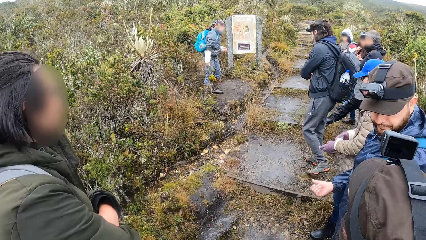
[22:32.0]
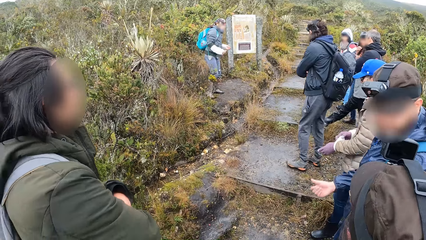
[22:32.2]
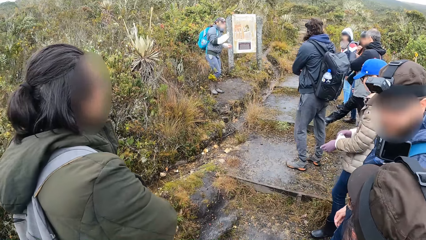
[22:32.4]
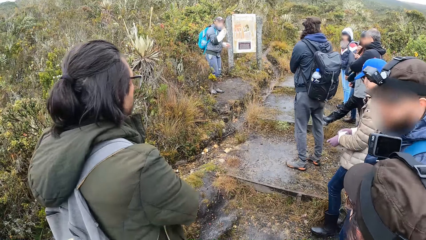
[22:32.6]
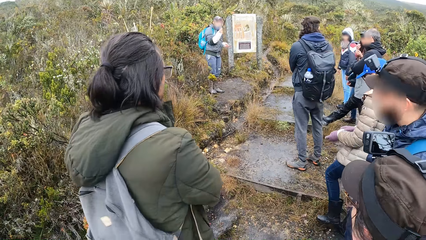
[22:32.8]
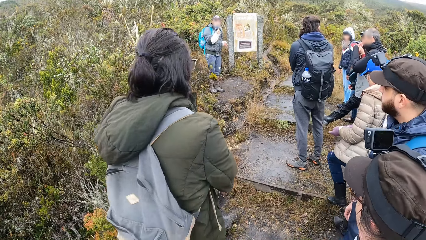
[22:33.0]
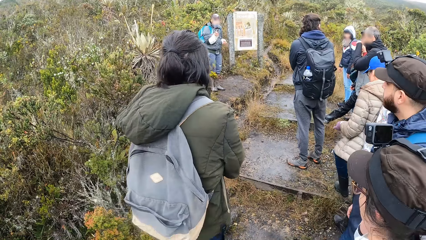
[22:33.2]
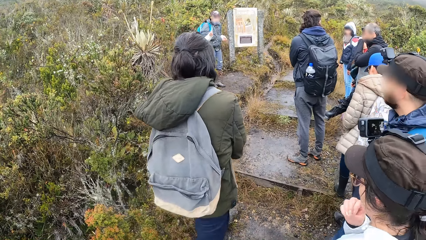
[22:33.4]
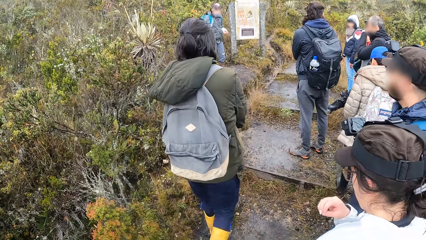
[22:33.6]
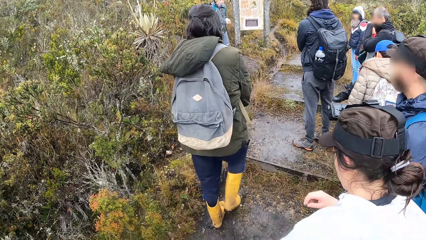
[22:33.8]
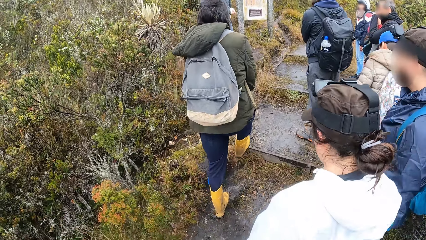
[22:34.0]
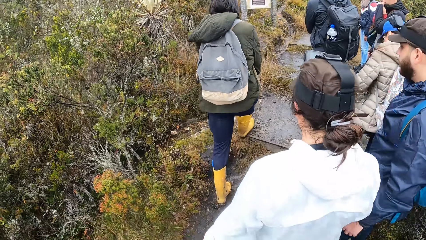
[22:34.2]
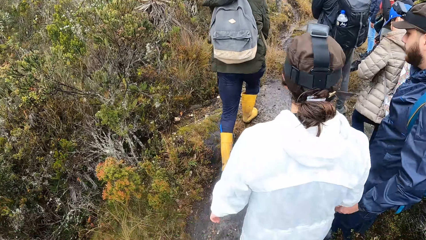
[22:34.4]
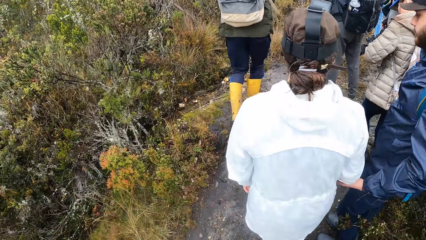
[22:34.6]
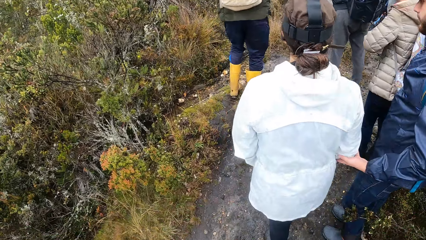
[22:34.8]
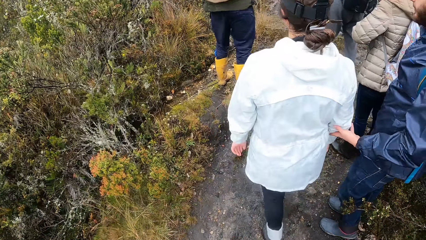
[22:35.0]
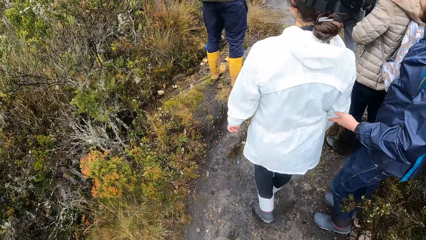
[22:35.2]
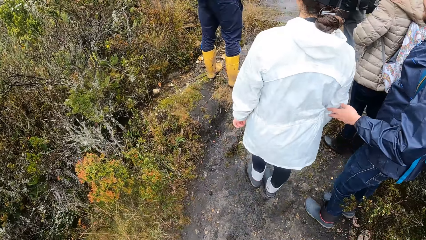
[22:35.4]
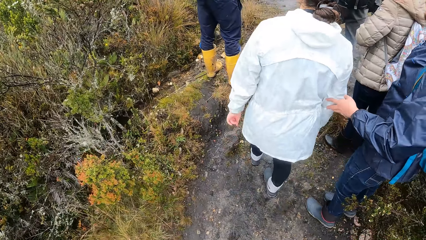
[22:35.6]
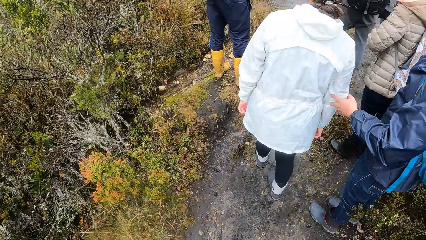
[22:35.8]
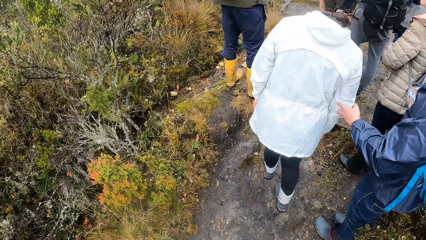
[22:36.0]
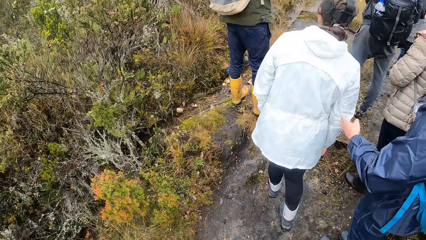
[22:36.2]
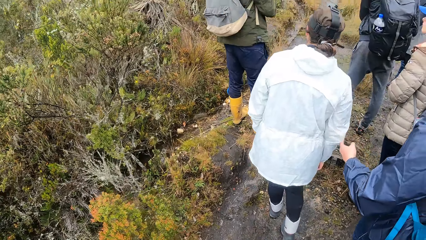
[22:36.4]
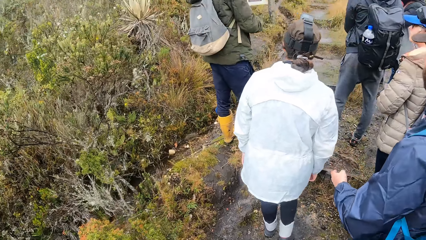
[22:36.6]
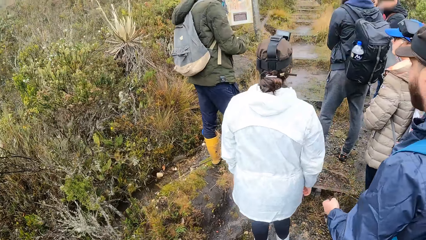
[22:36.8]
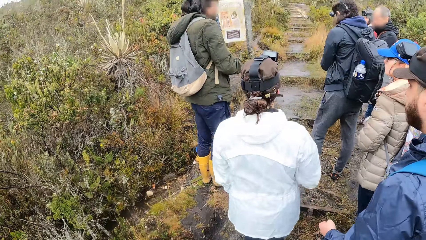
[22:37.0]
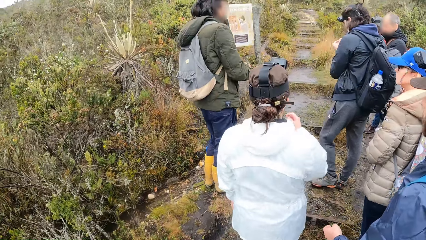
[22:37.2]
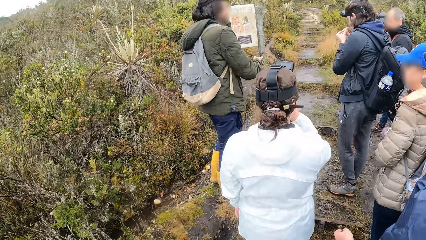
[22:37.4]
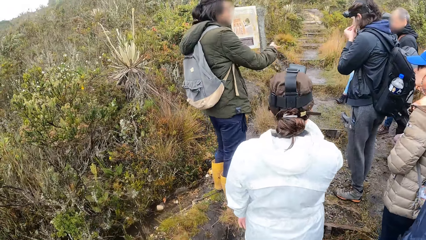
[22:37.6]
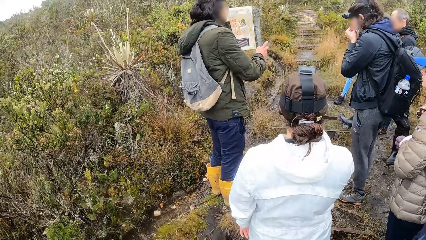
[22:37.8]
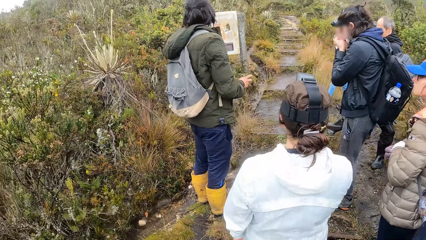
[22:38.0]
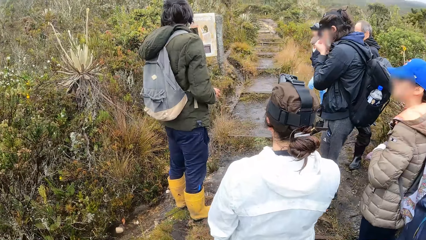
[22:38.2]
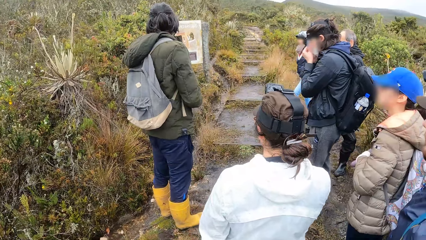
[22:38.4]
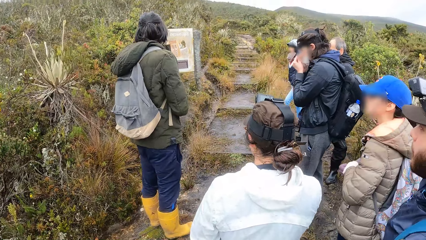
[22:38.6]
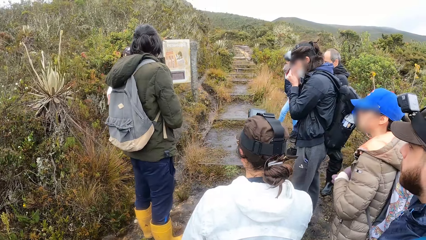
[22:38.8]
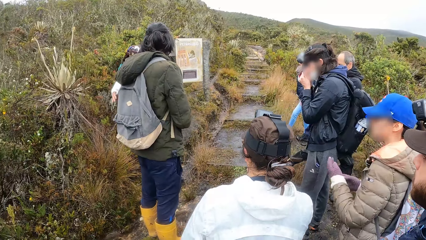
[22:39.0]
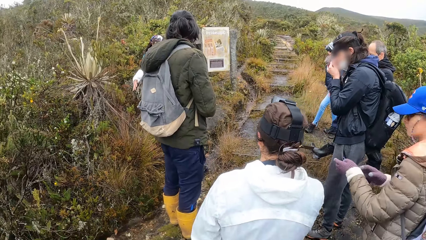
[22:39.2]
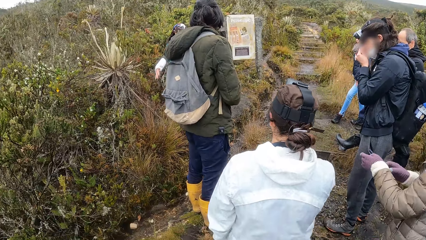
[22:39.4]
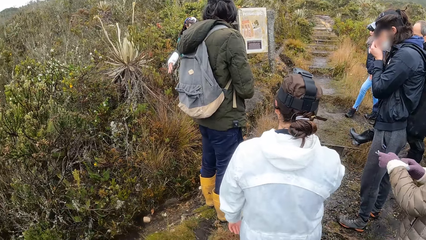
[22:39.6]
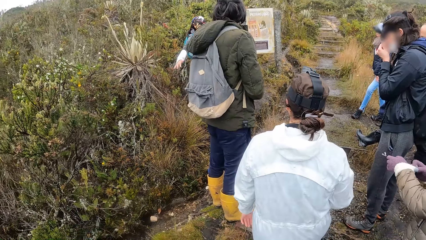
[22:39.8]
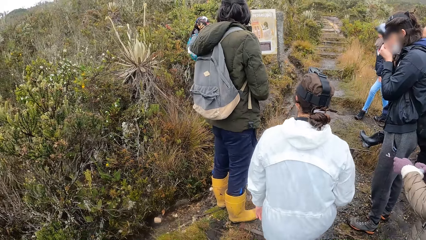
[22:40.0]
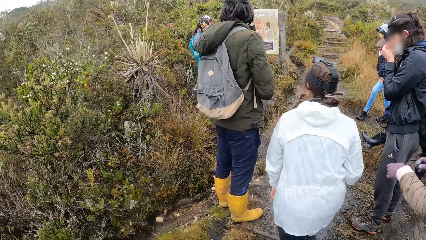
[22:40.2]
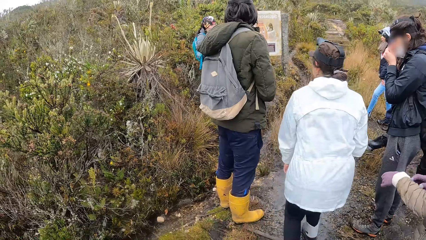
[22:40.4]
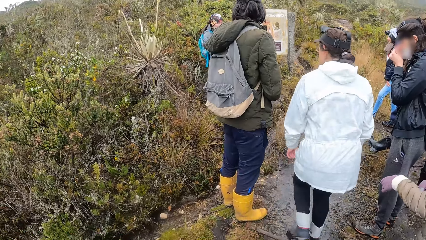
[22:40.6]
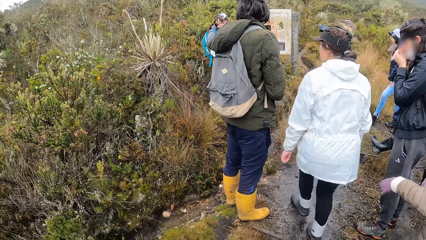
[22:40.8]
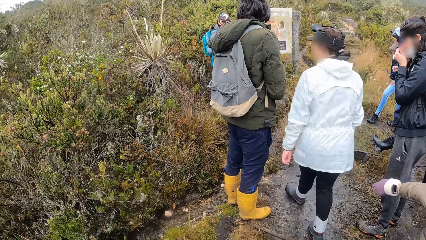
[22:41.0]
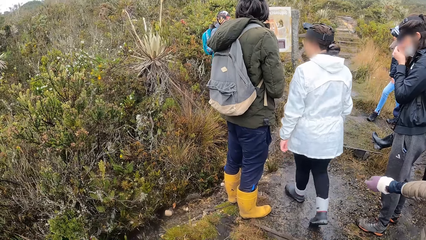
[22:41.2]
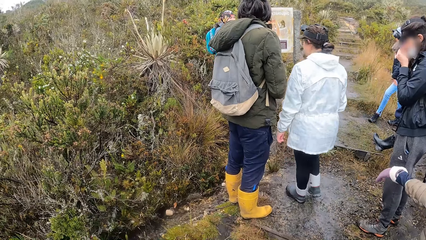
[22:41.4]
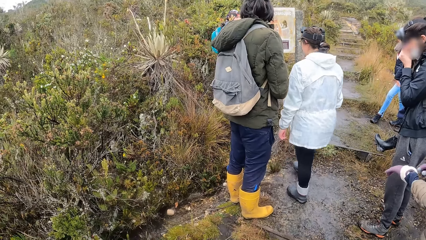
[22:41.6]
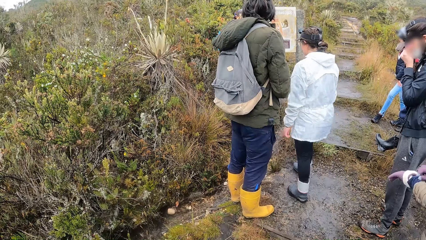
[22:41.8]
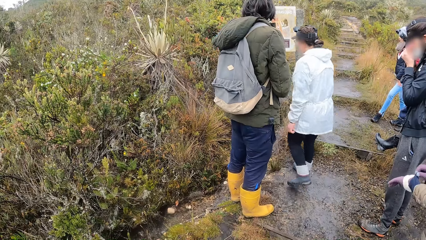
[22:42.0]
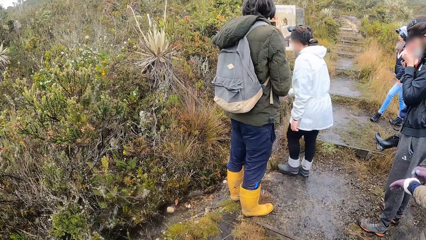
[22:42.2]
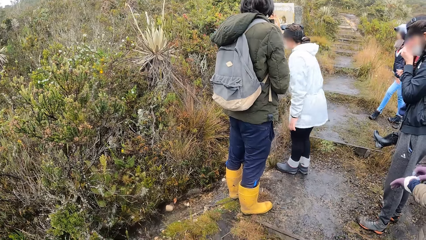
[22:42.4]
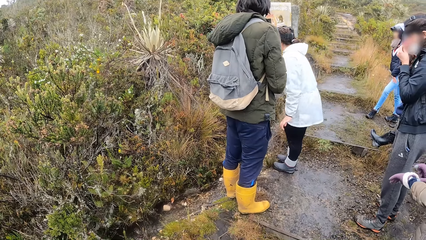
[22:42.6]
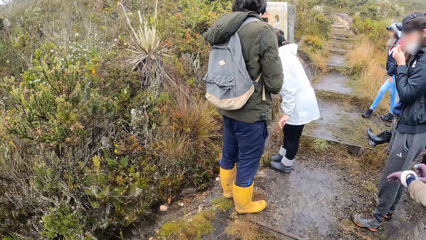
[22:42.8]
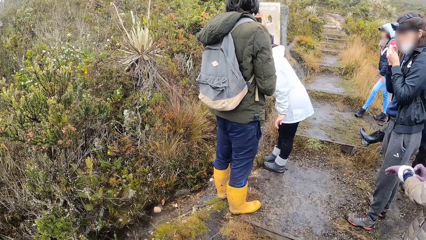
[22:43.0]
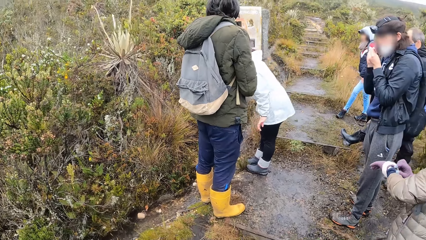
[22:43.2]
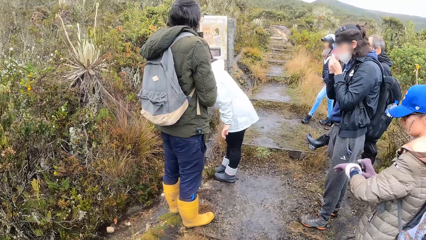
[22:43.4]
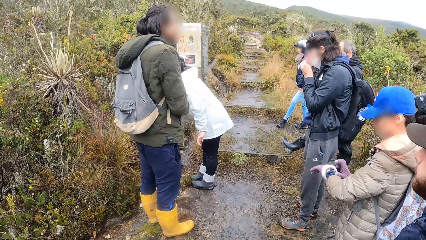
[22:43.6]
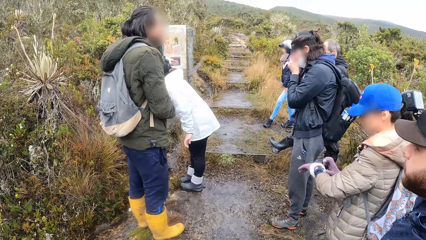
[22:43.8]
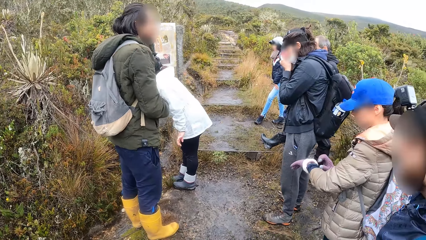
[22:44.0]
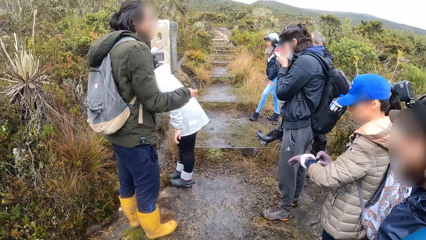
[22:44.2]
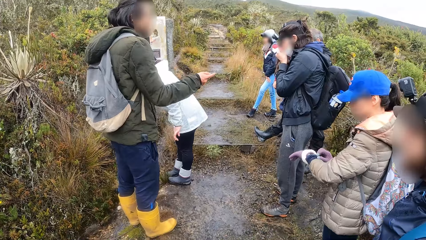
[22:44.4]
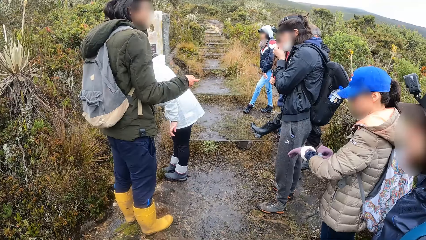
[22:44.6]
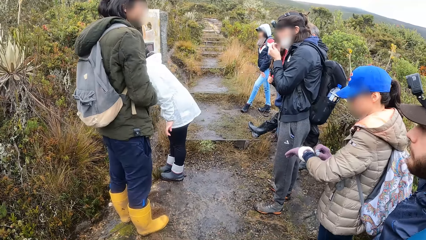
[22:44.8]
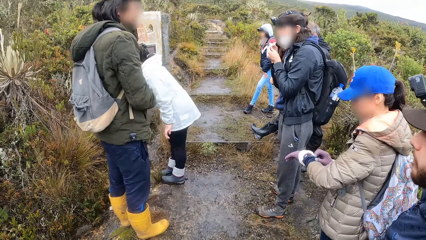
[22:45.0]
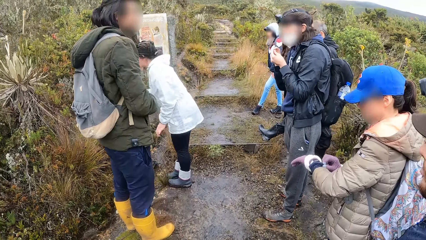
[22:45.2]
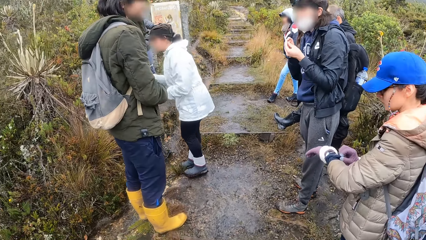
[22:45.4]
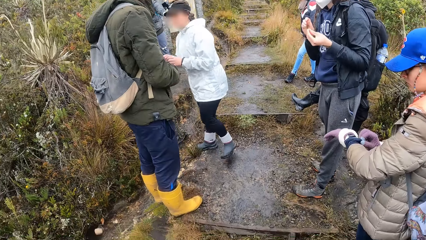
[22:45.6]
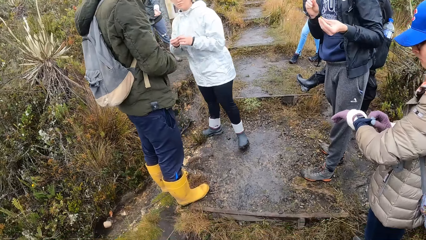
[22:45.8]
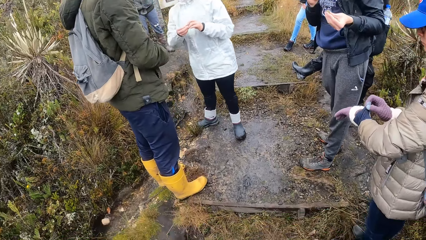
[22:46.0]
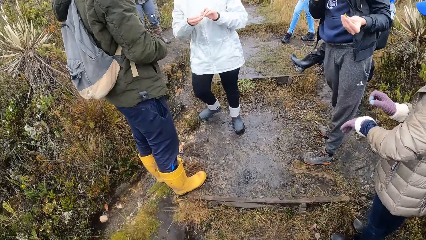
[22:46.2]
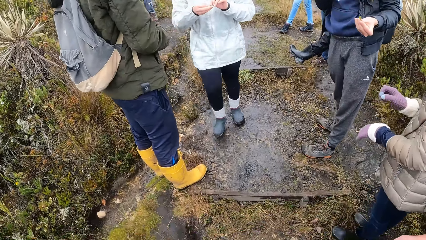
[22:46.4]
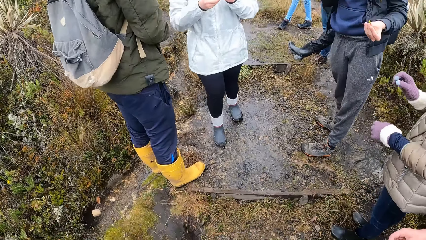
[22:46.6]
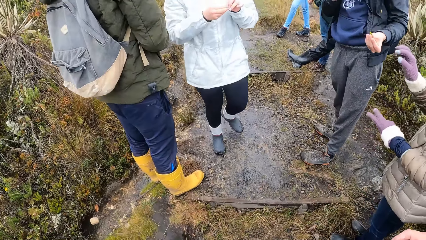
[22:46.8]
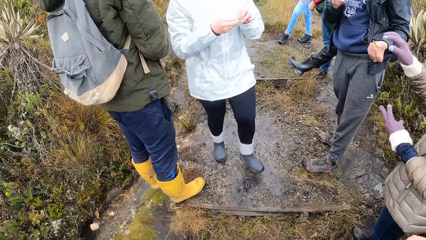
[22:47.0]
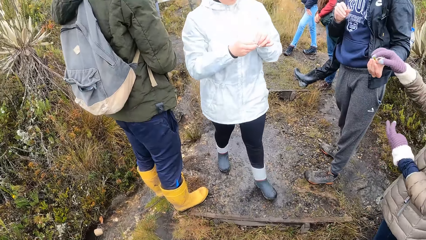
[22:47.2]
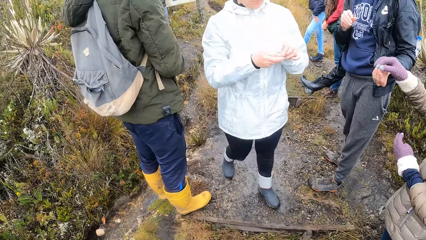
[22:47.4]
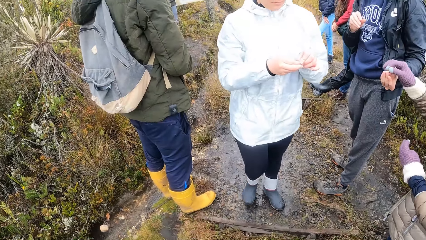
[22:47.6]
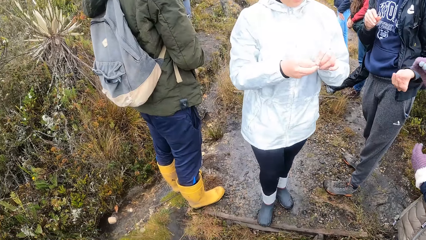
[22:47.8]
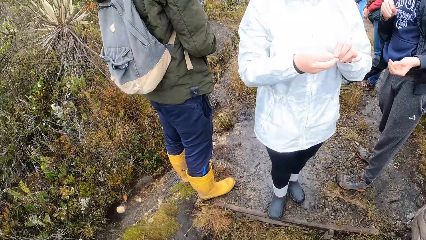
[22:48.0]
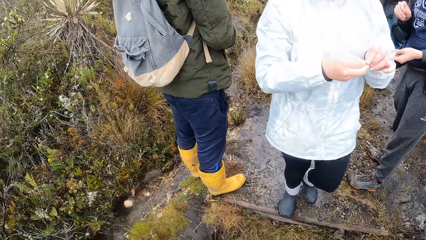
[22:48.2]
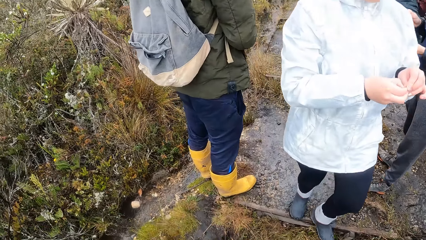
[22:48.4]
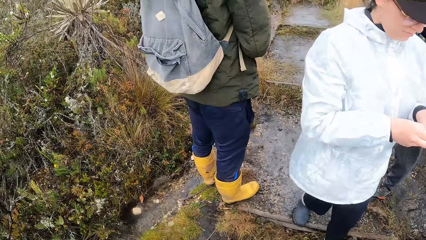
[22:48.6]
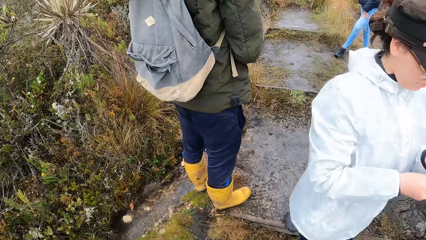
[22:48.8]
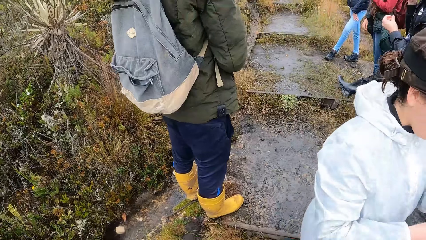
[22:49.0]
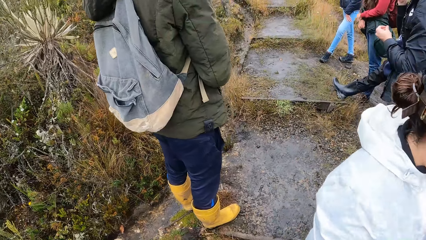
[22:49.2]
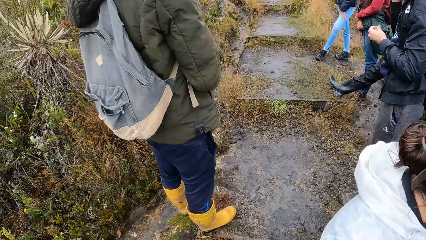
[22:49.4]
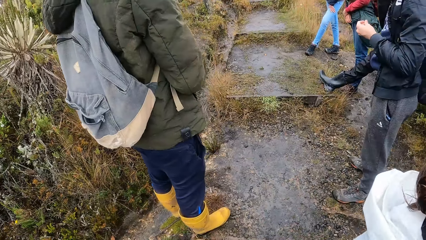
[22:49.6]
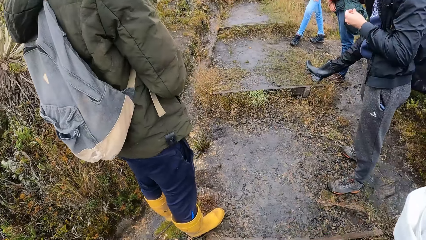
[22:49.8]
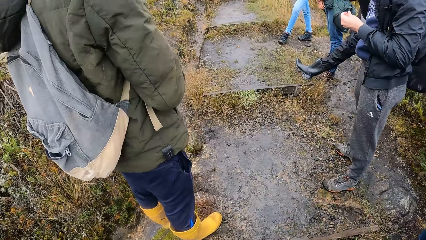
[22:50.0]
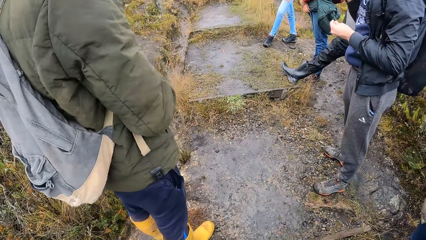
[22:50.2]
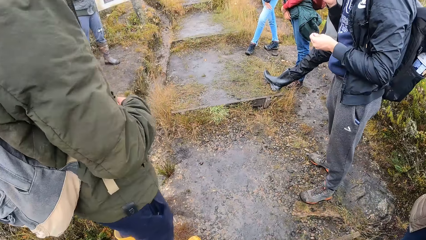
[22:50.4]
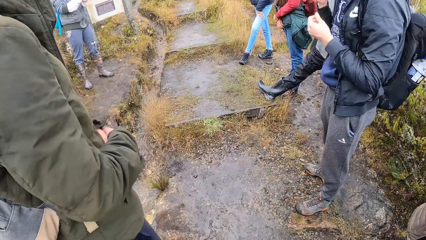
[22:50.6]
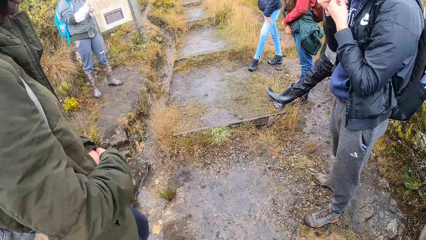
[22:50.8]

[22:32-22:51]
The camera wearer moves forward. The man speaks to the group of people and the camera wearer. The camera wearer looks forward. The man speaks to another man.
